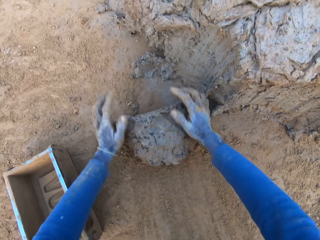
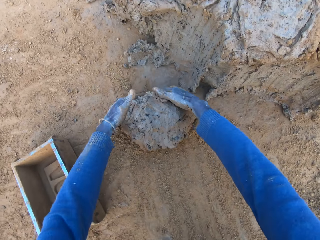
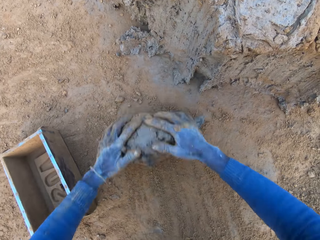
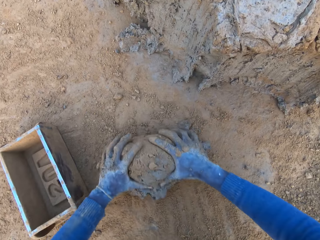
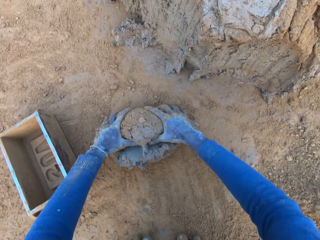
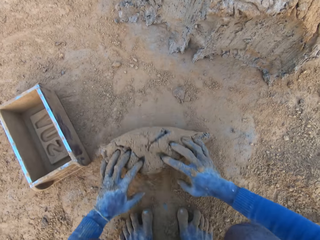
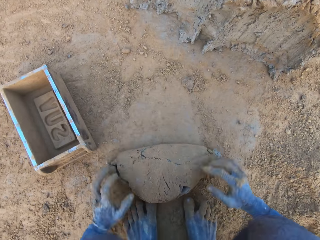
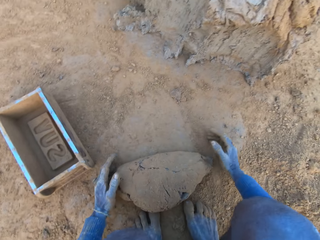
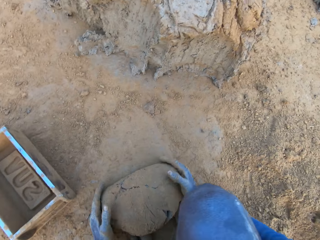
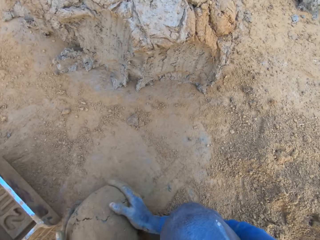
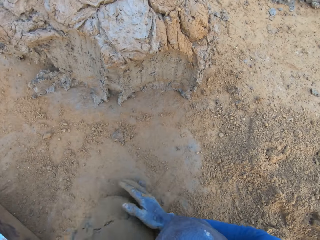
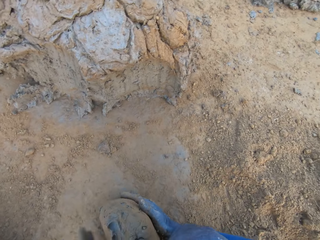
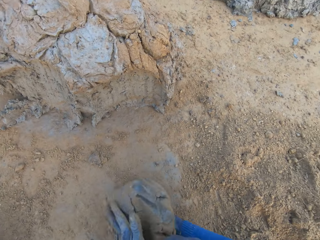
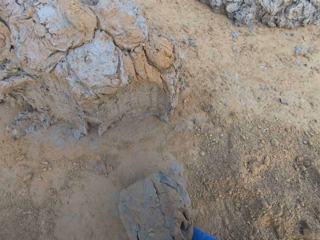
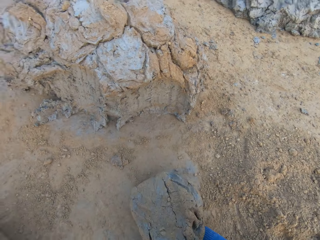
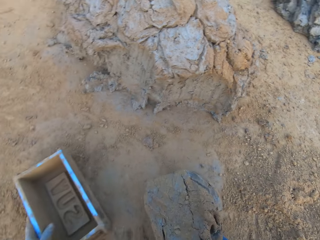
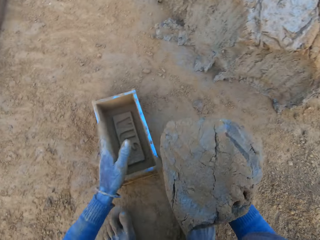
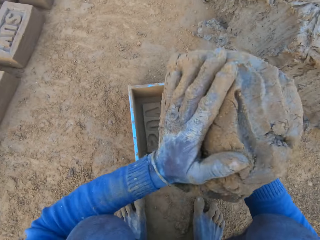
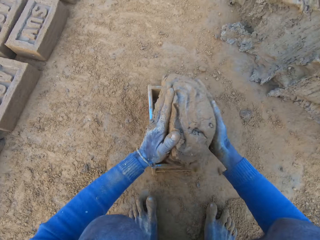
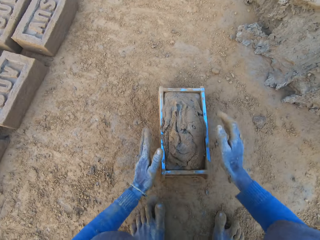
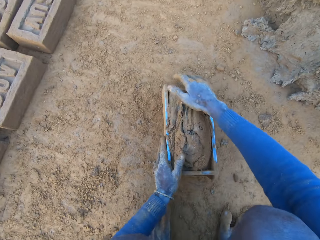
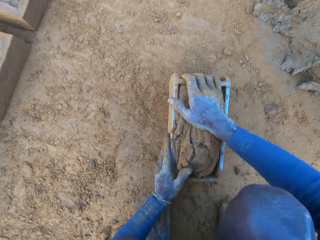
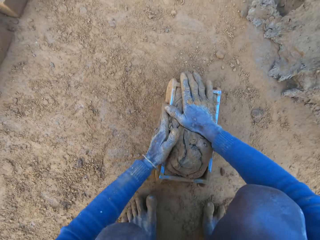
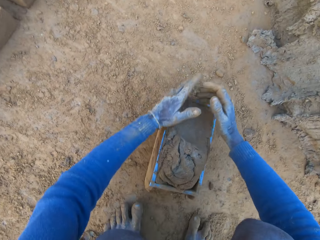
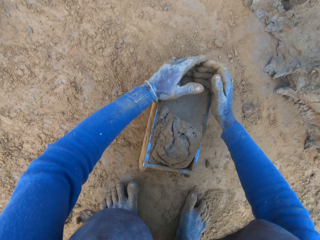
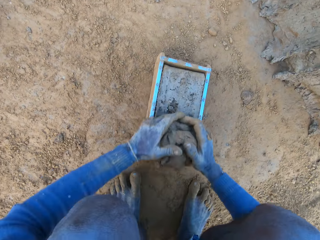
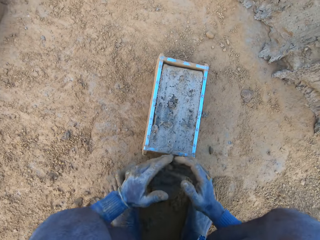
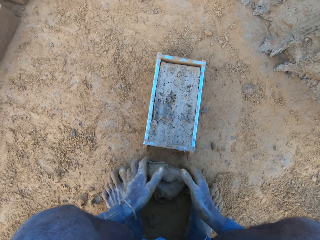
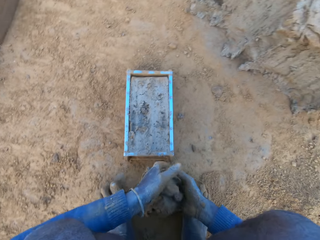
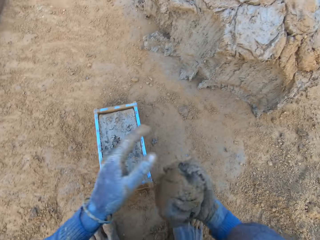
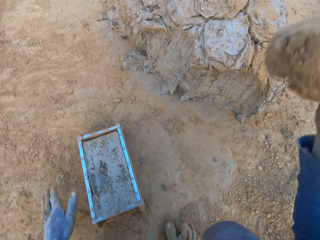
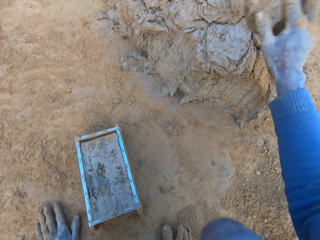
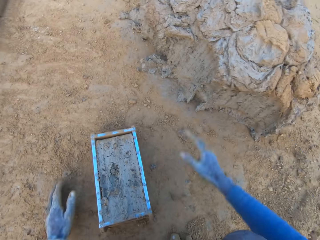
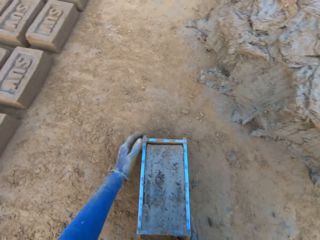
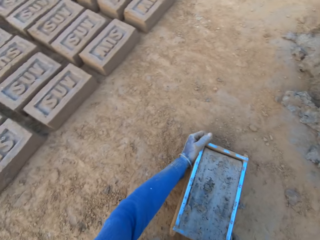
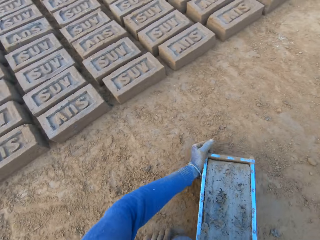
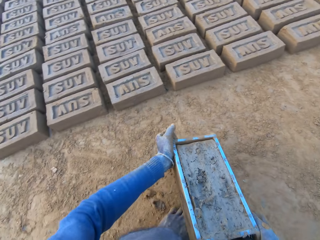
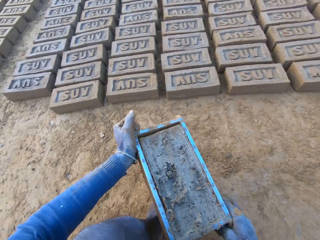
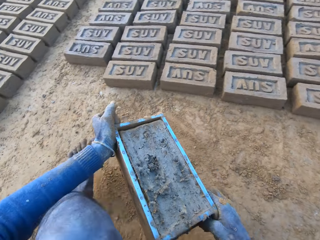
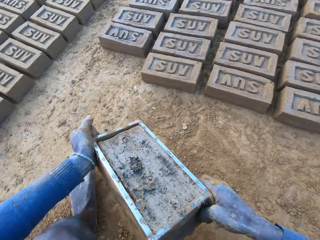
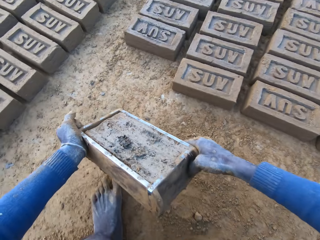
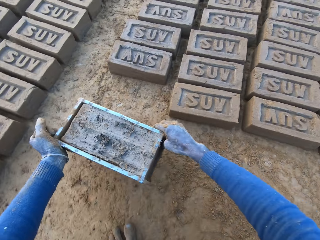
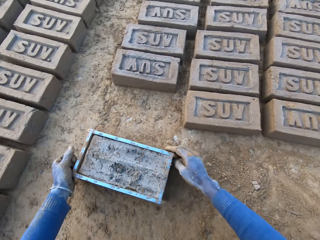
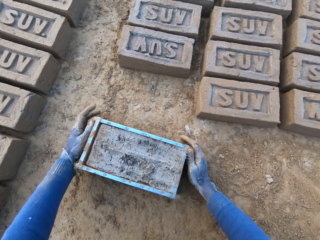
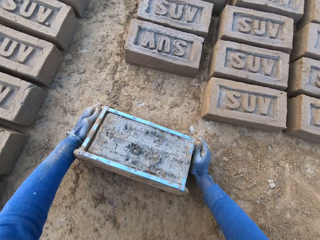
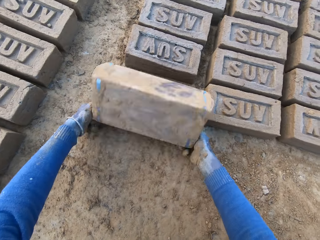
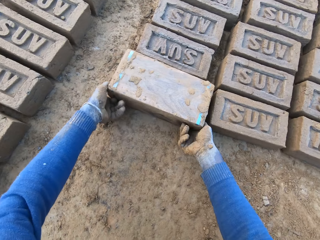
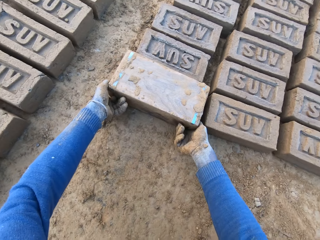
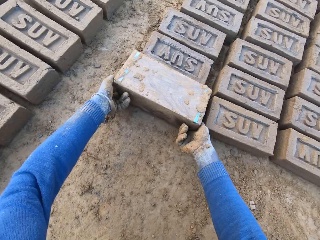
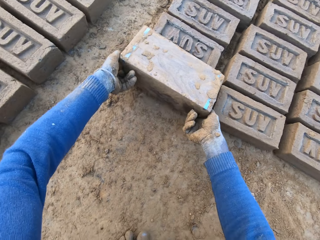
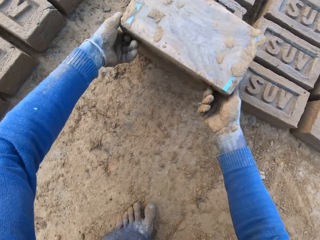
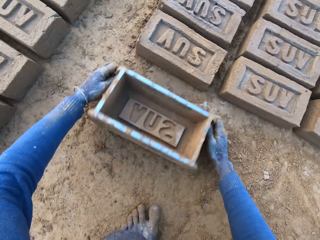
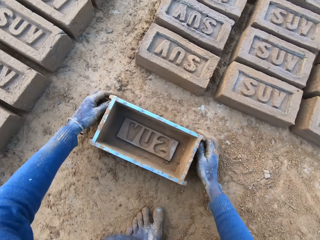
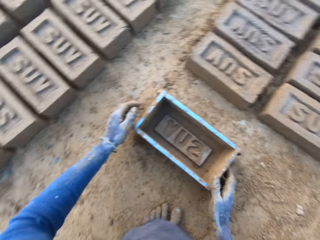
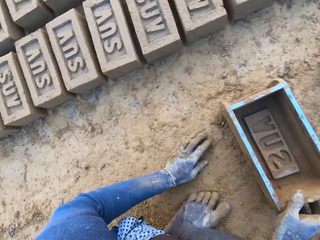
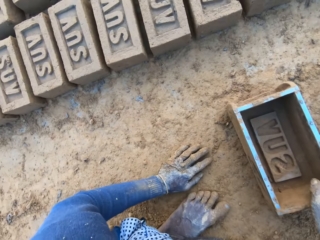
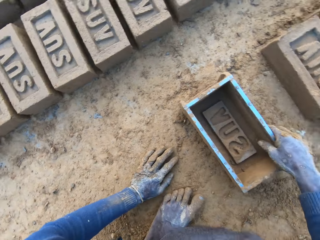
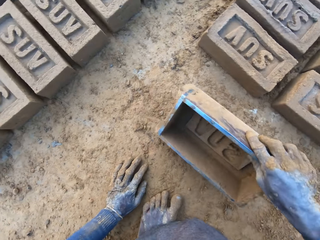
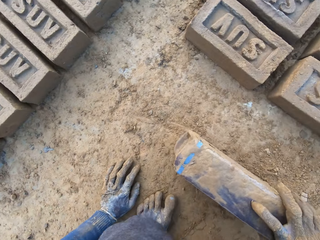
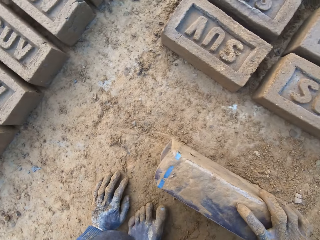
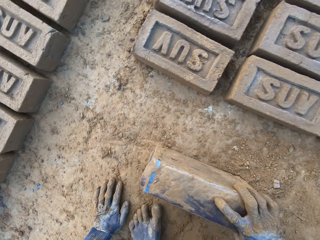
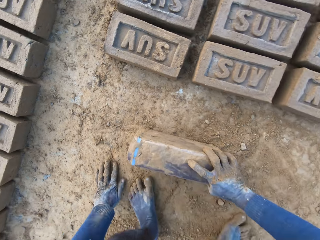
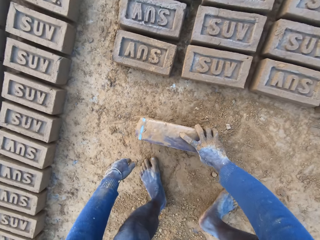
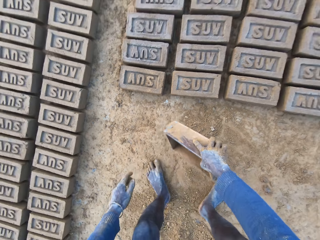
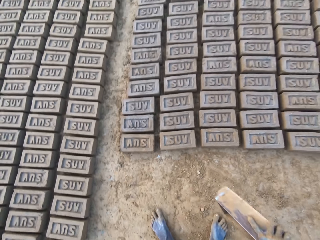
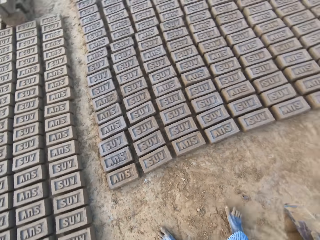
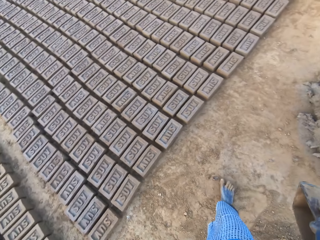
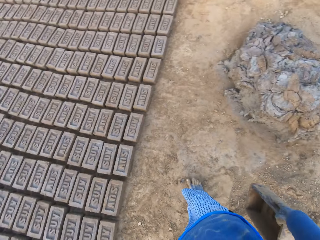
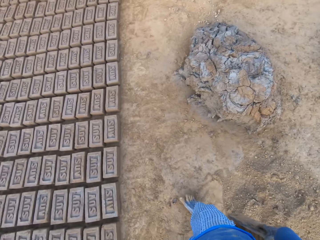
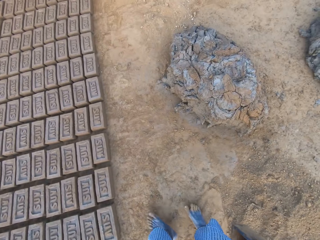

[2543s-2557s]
The camera wearer rolls the clay or concrete on the sand. He mixes the concrete with his hands. He presses on the clay with his hands, moves his hand forward, and lifts up the clay. He shifts the iron brick mold or container on the ground with his left hand. He raises his hand and holds the clay with both his hands. He drops the concrete in the iron brick mold on the ground. He holds the container with both his hands and adjusts the container. He cuts the excess clay with his hands. He removes the excess concrete from the iron brick mold. He picks up the clay. He drops the excess concrete on the heap of concrete on the ground. He picks up the container. He carries the iron brick mold from the ground with his two hands. He moves towards the clay. He hits the container on the ground. He drops the iron brick mold on the ground beside other bricks. He turns the iron brick mold on the ground. He lifts up the container. He hits the container on the ground. He drops the iron brick mold on the ground. He stands up from the ground. He looks around the site. He walks forward.

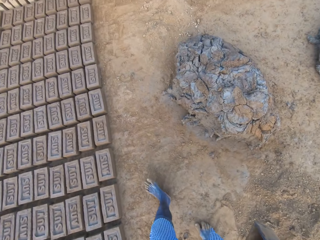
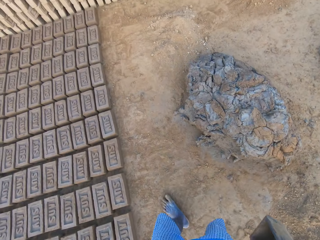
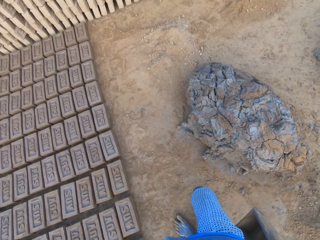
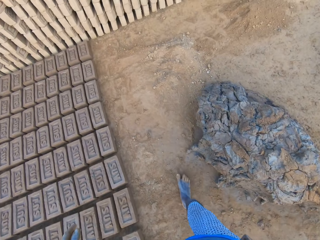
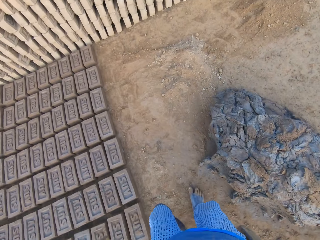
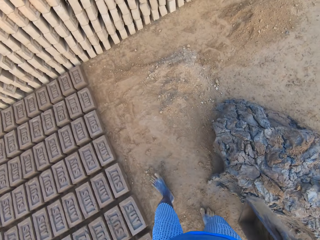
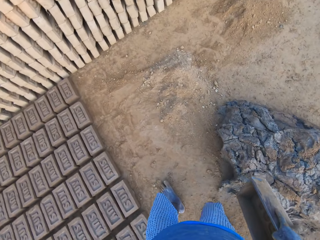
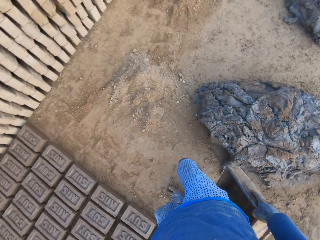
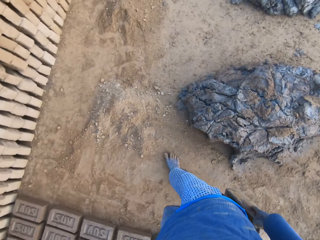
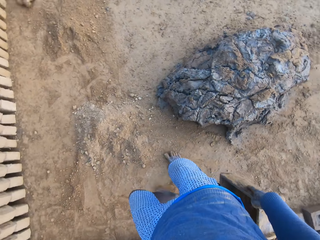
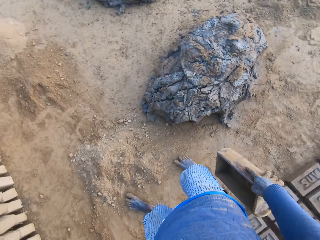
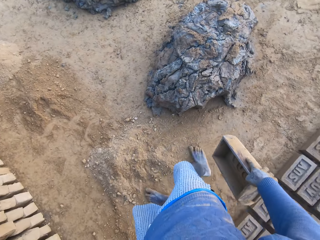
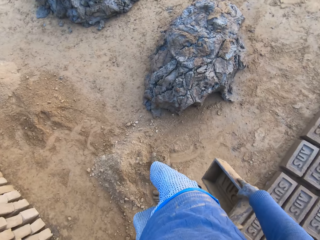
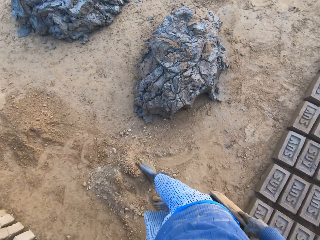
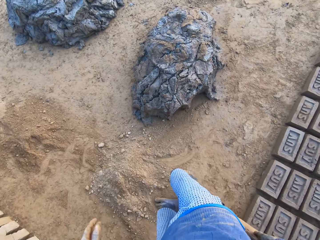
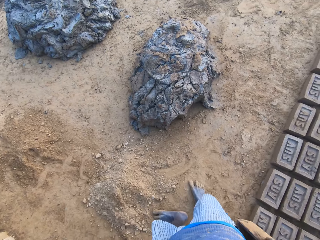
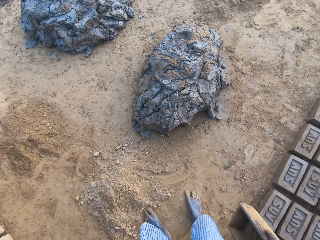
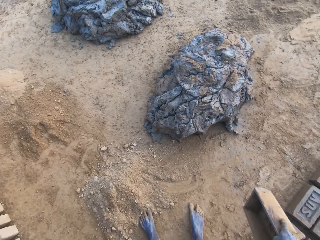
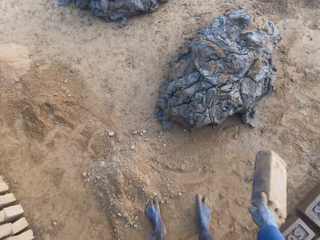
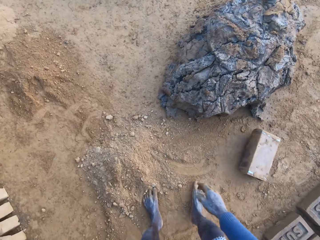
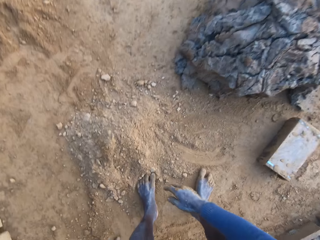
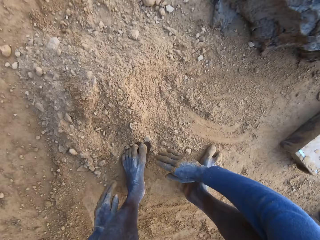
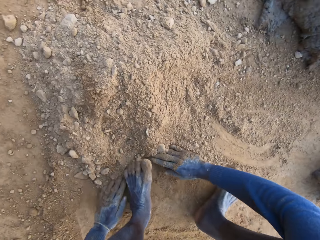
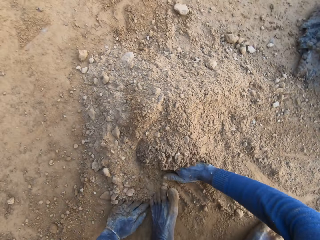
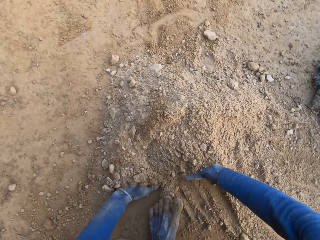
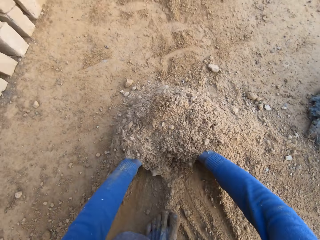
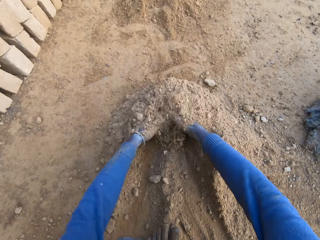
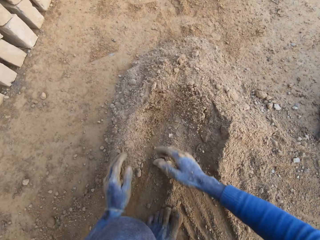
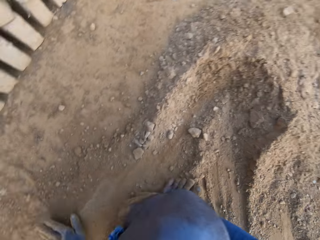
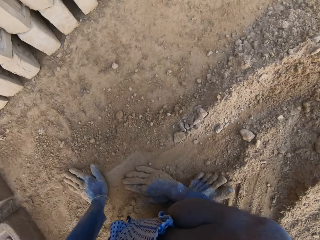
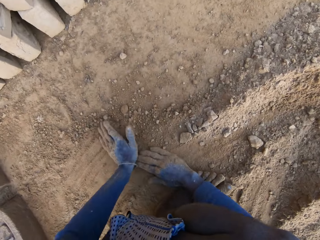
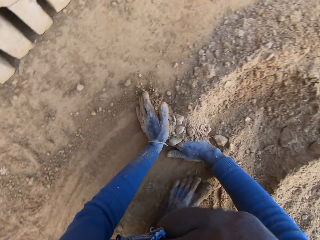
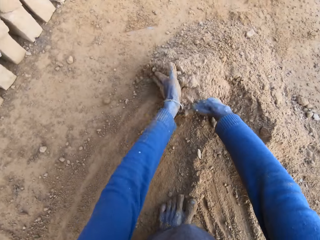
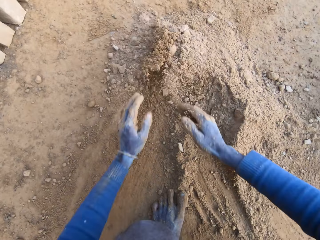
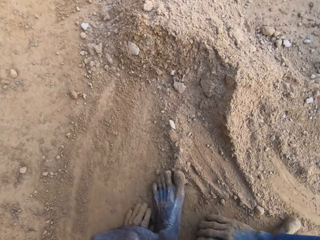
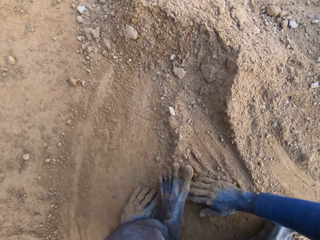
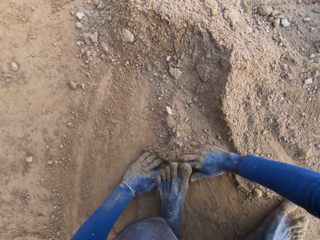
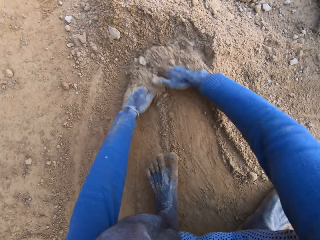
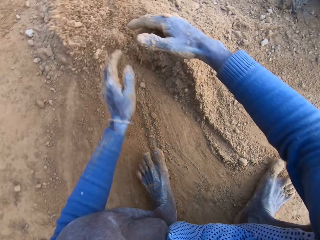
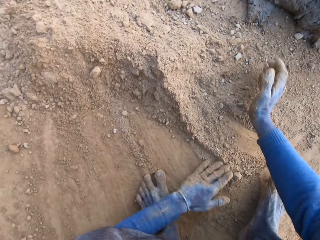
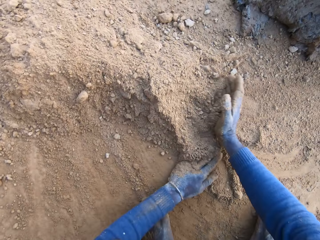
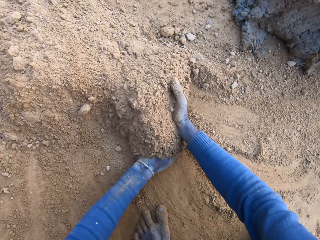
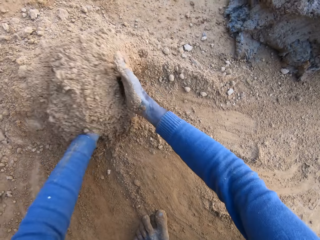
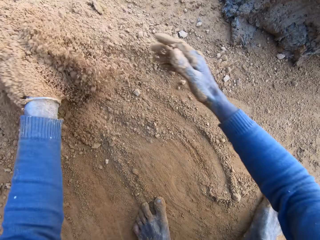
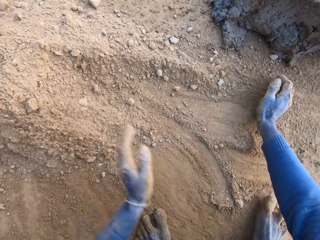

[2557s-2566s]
The camera wearer walks towards the other side of the site. He gathers sand on the ground with his right leg. He drops the iron brick mold on the ground. He squats towards the ground. He gathers the sand on the ground with his two hands.
